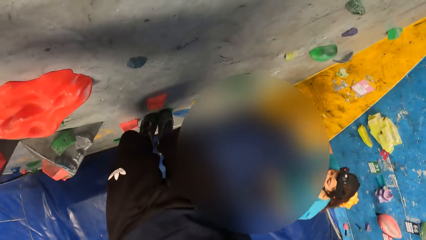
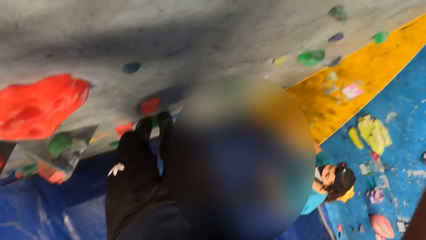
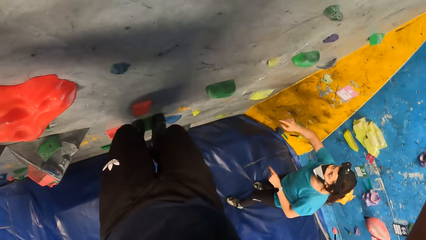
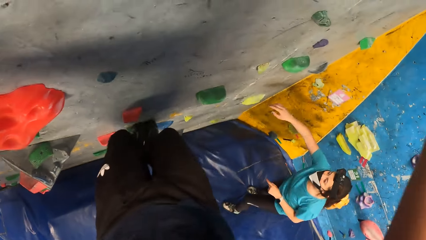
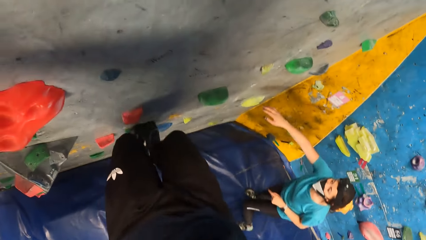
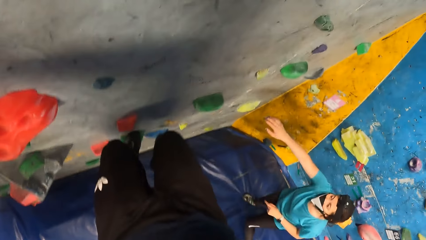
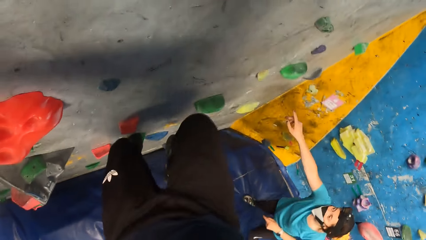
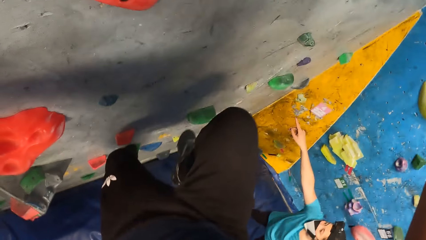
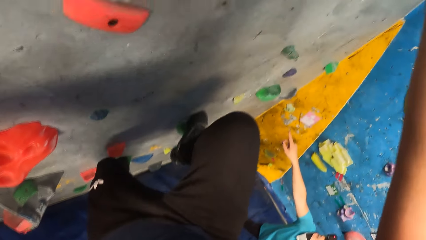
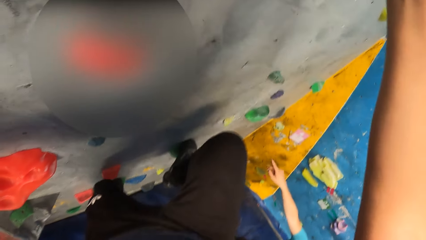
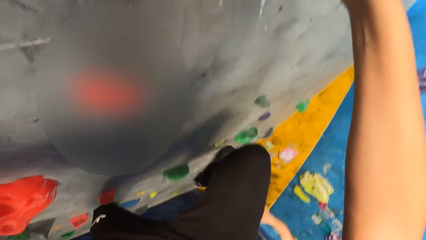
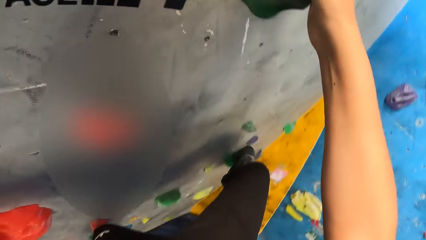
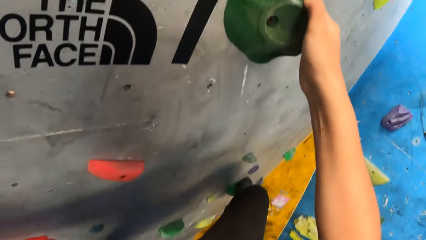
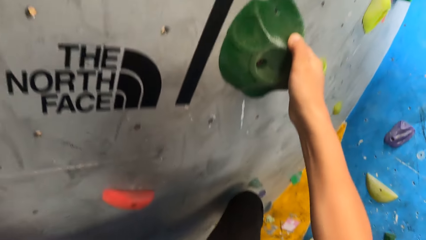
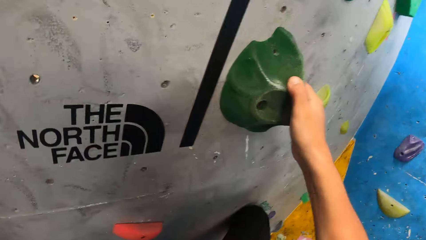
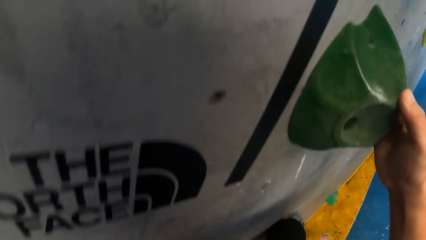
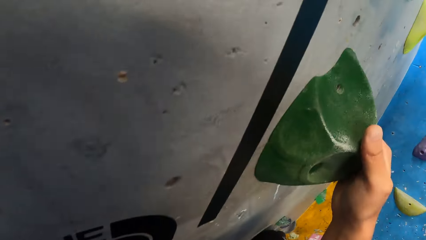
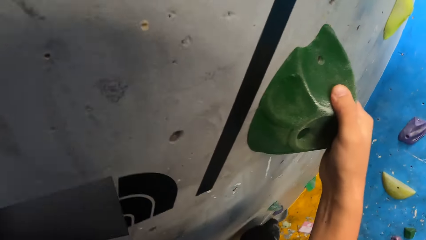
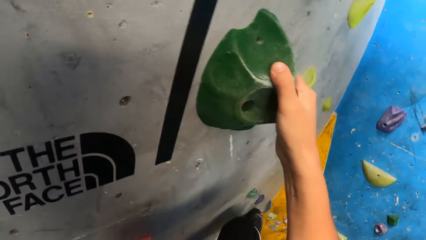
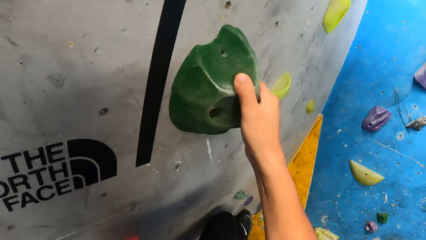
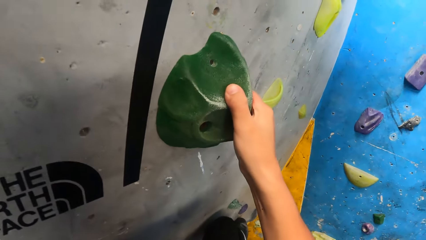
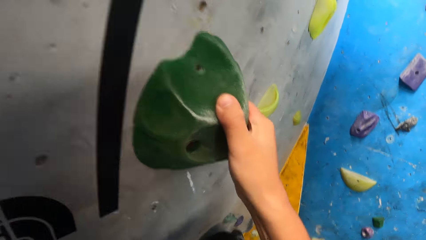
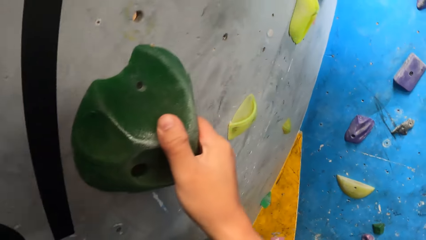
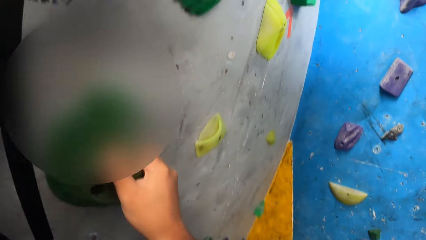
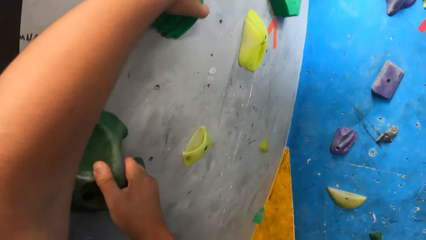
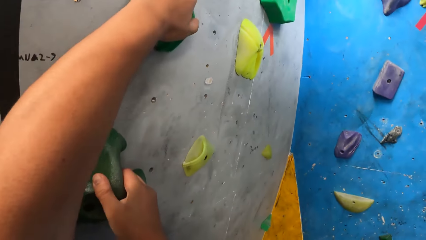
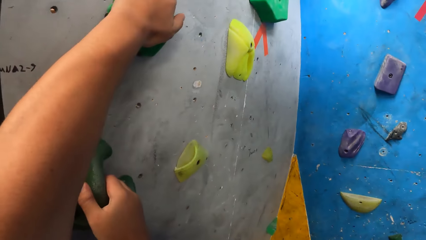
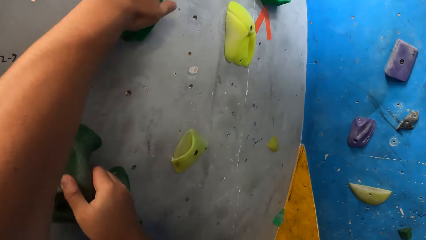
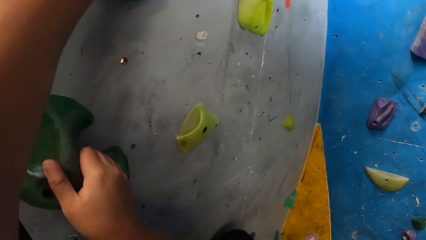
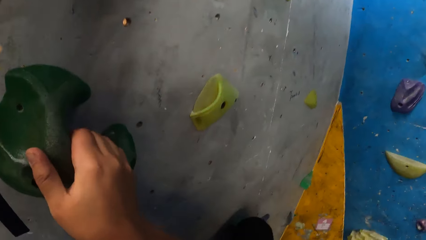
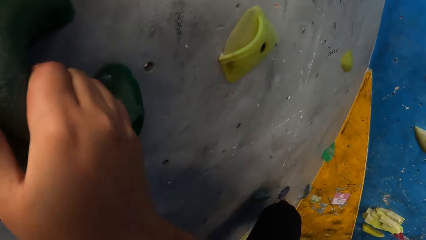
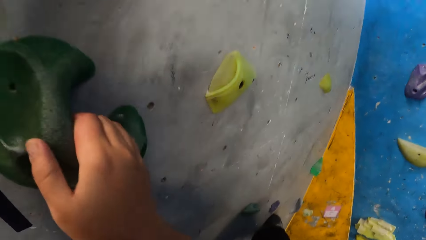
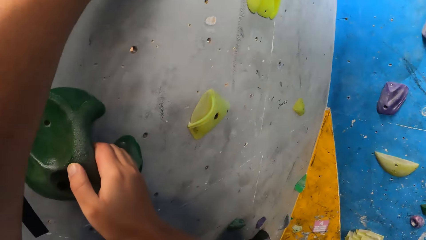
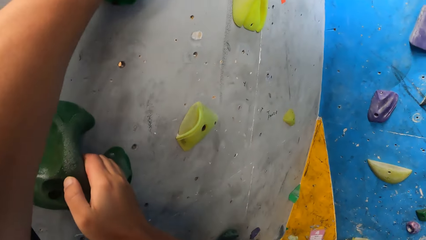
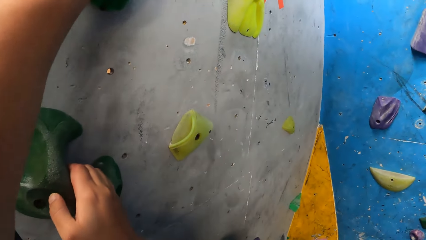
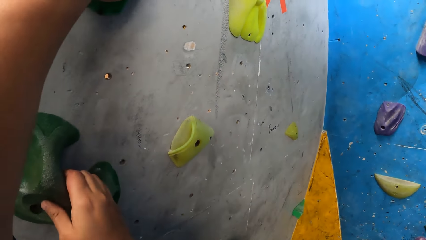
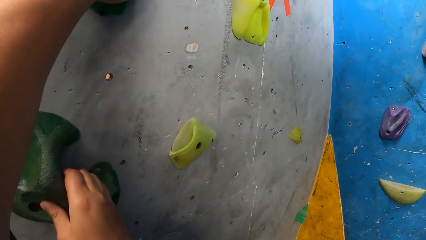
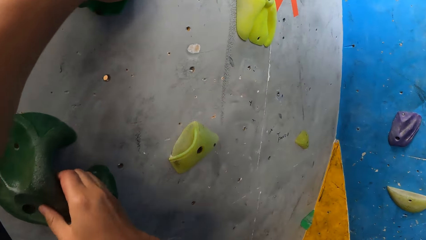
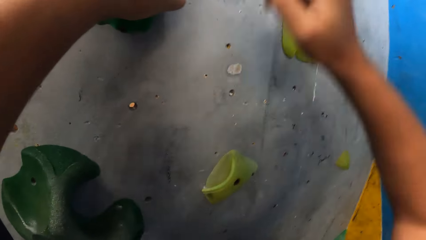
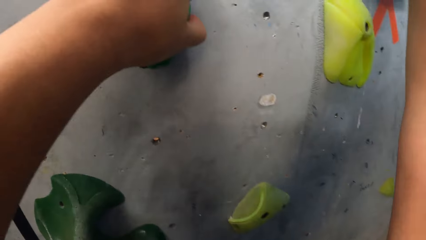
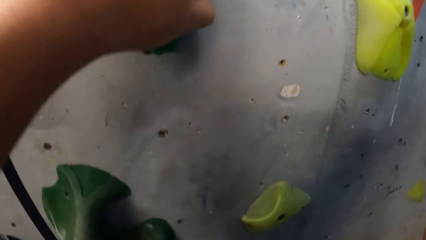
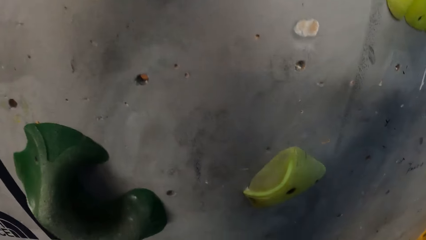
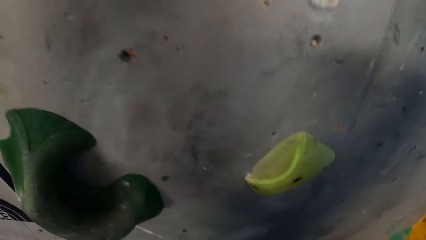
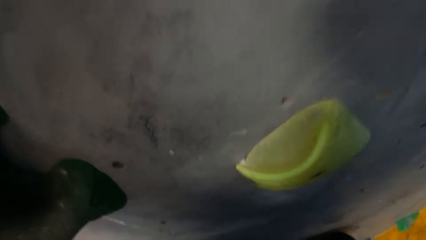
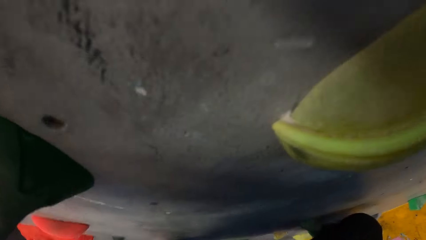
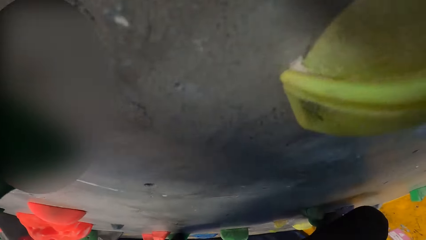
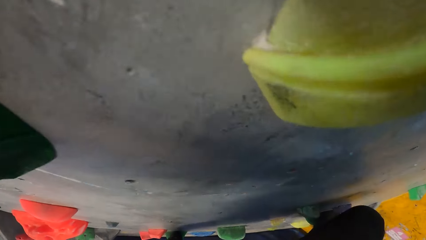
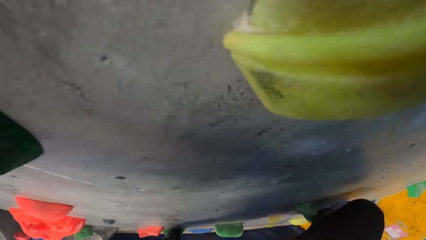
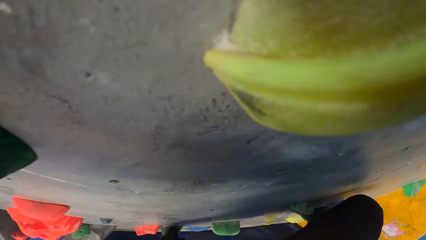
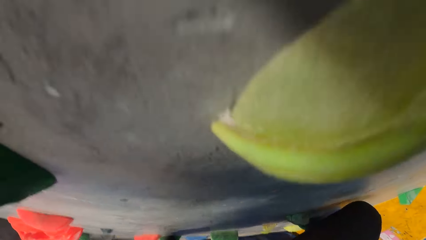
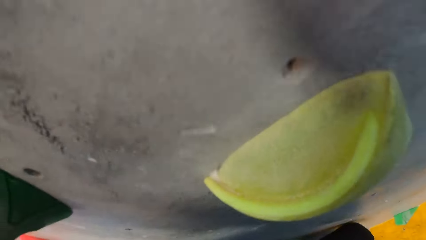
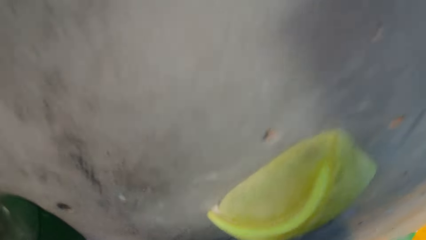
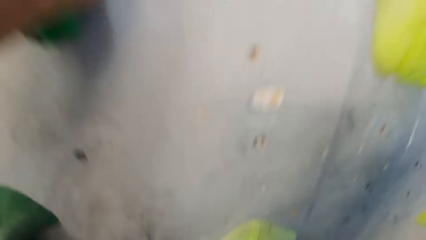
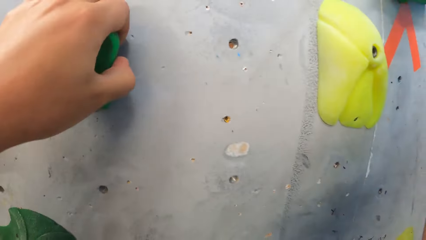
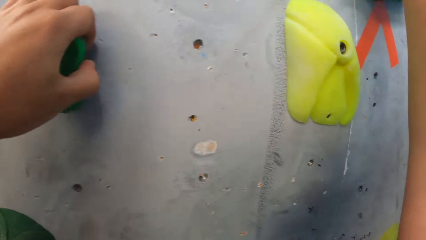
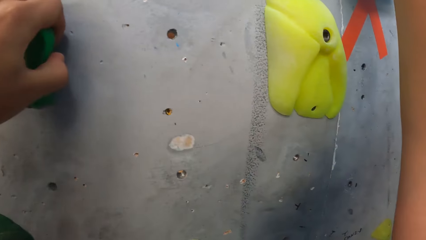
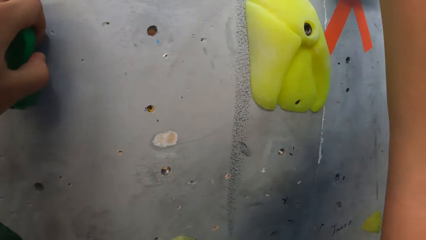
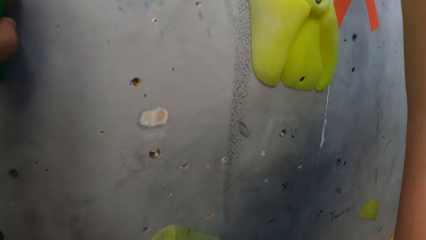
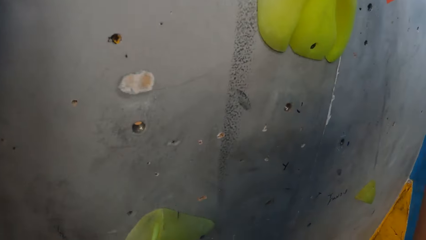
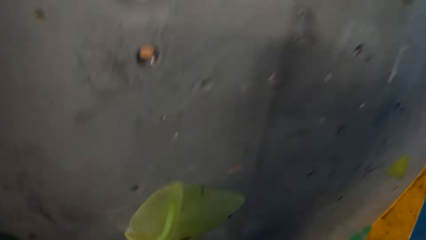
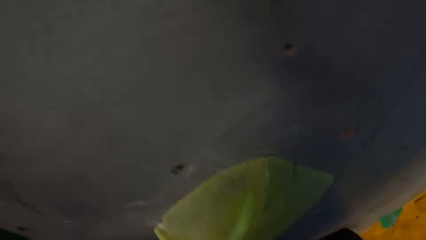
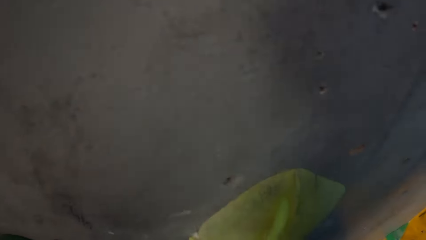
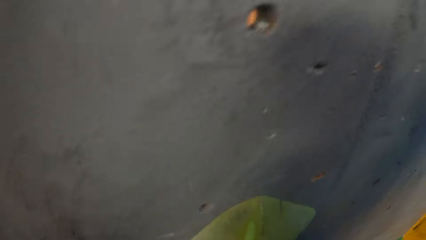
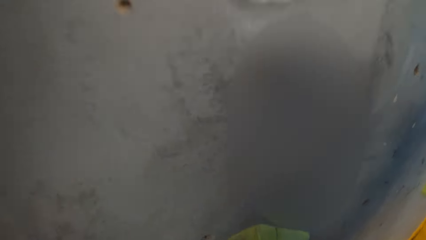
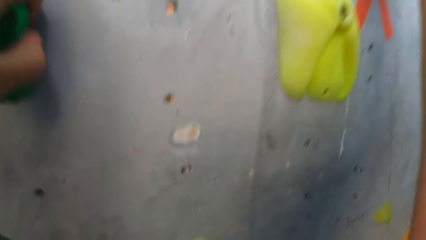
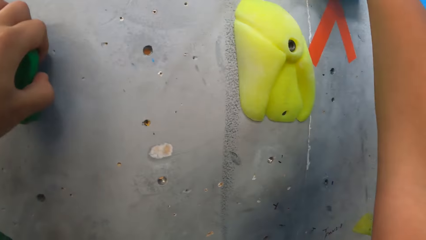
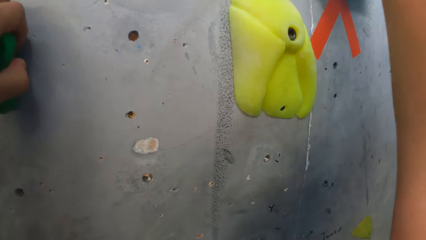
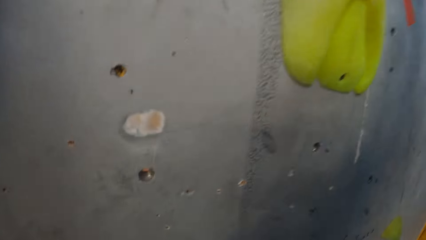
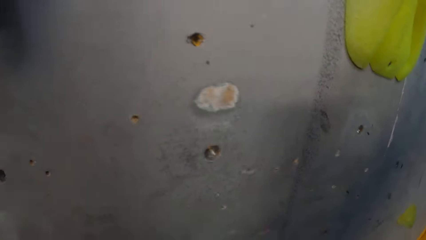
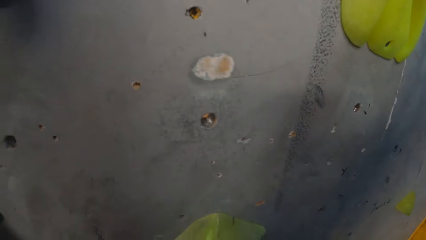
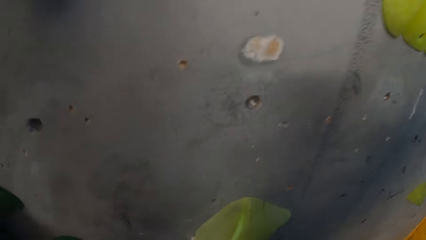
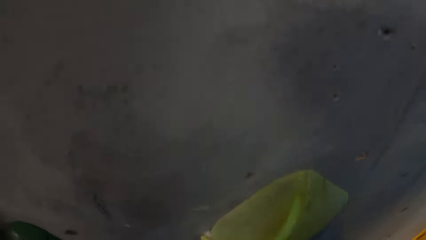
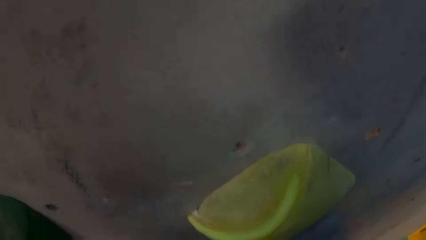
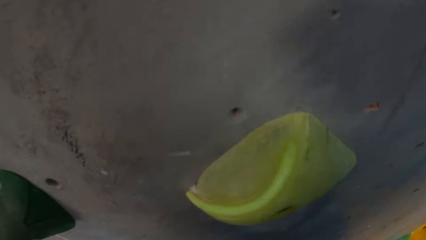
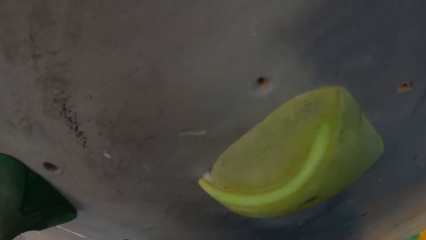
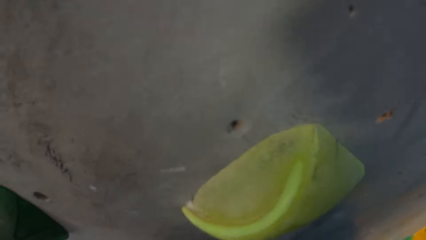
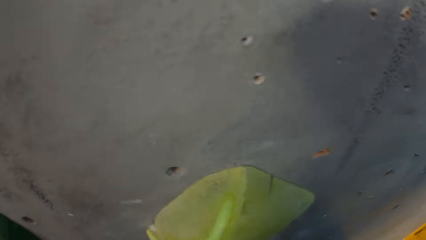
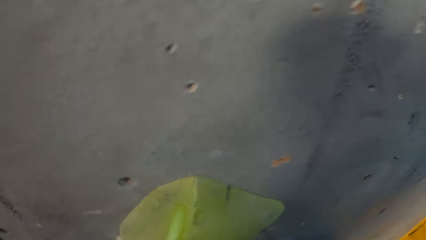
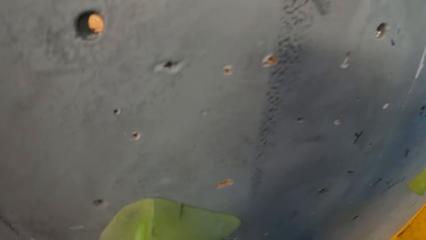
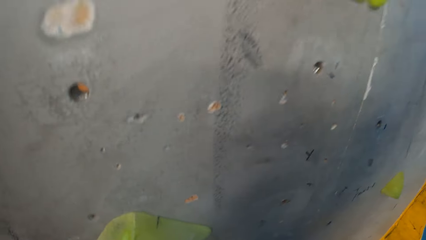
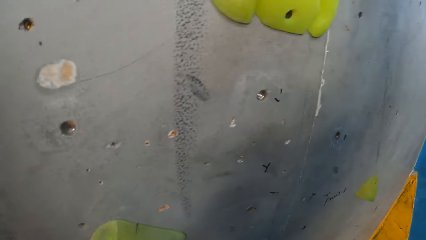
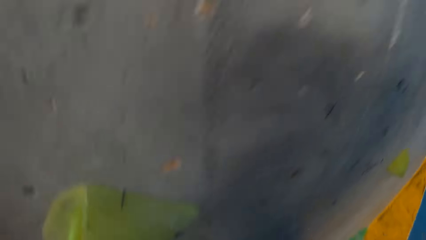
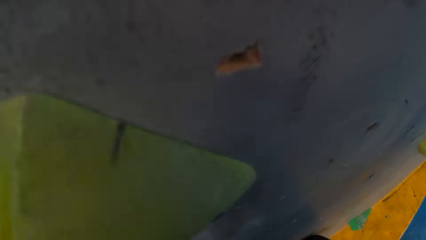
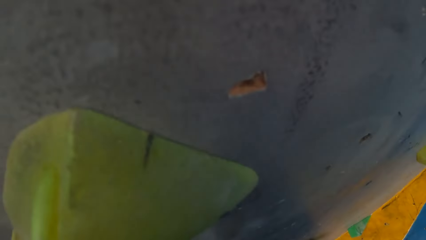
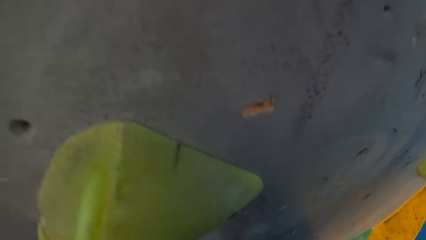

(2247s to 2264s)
The camera wearer moves around on the wall.
